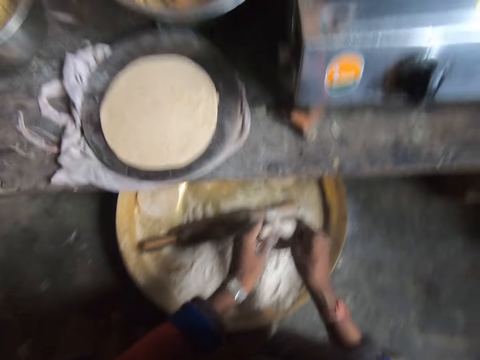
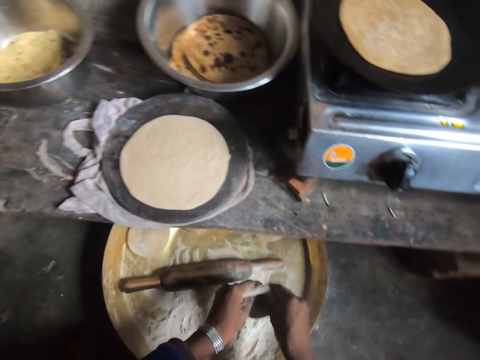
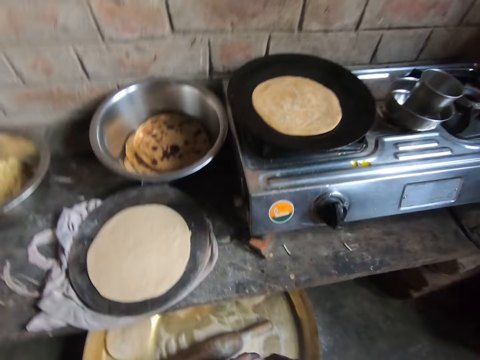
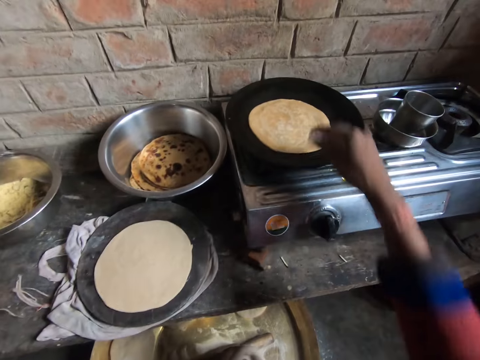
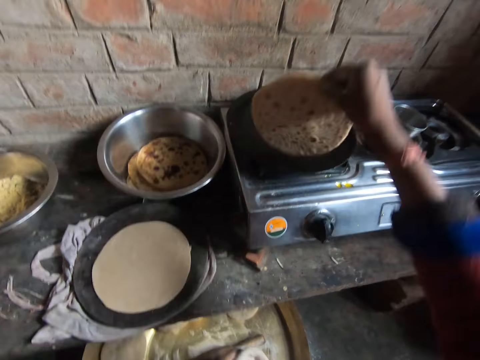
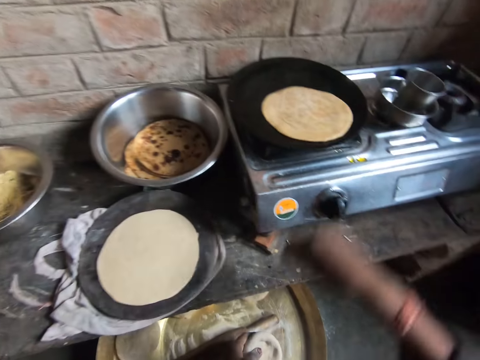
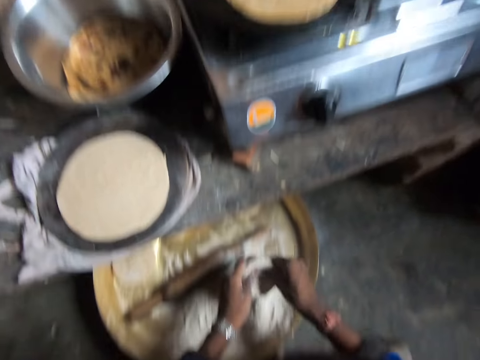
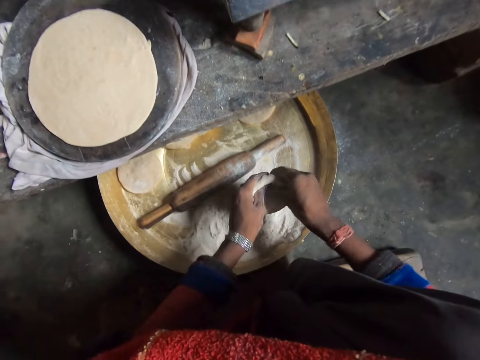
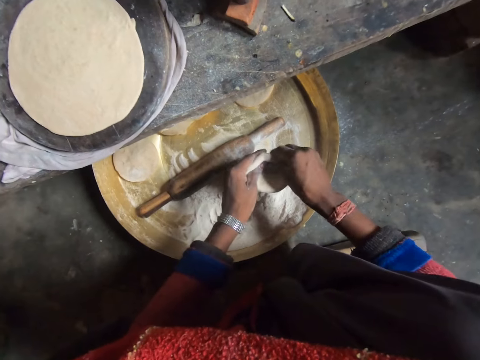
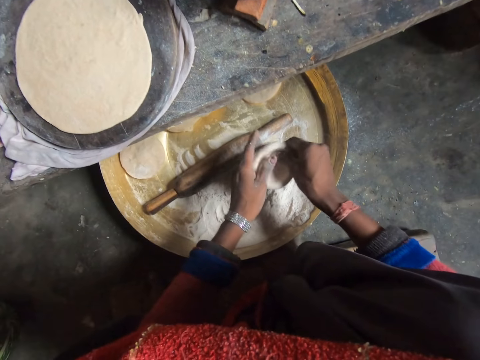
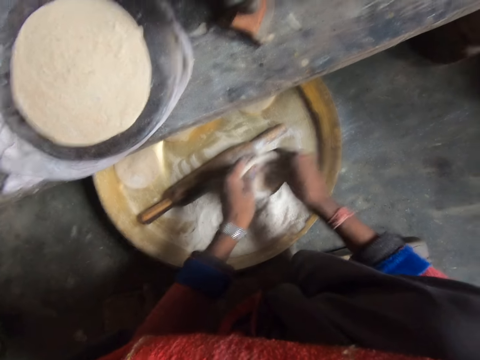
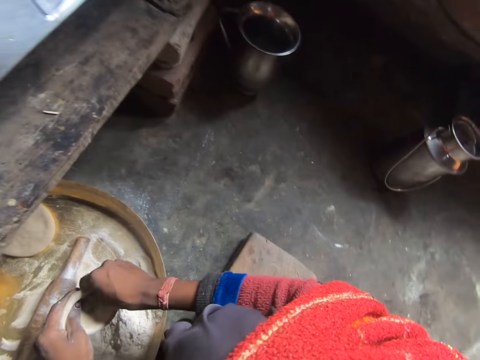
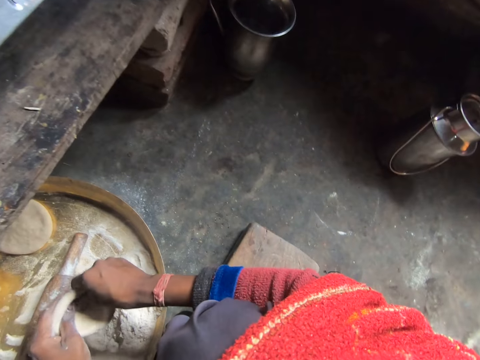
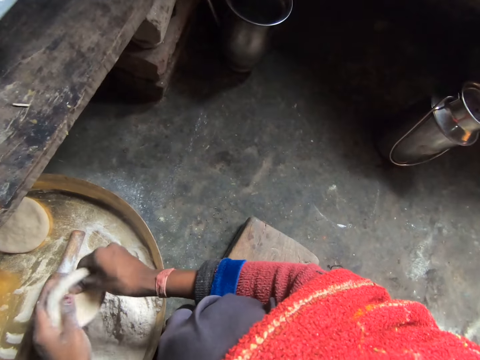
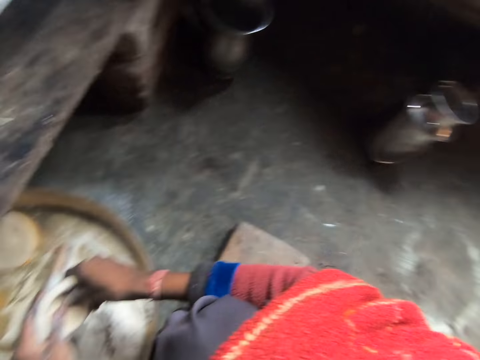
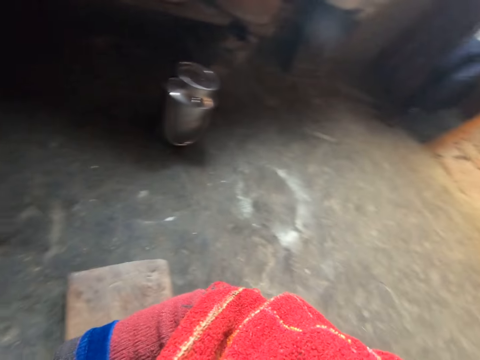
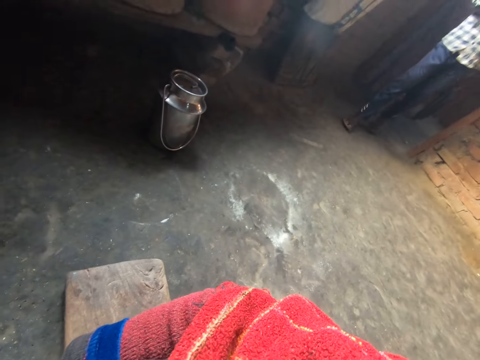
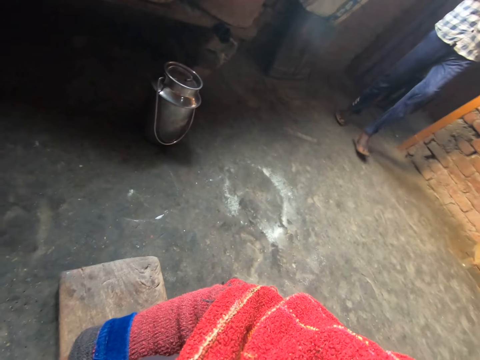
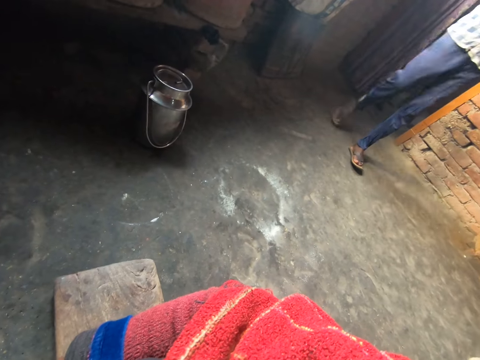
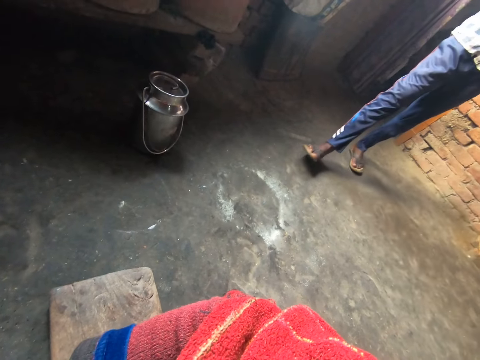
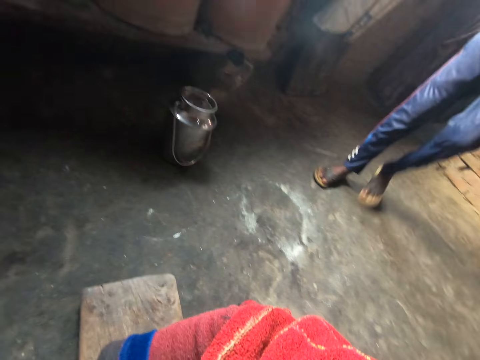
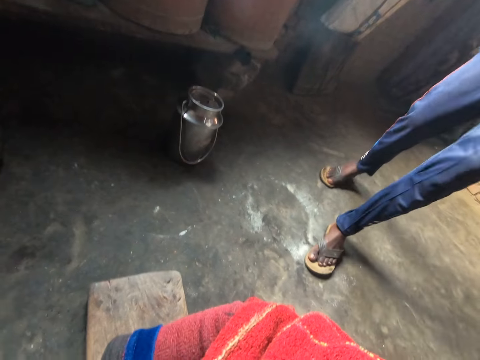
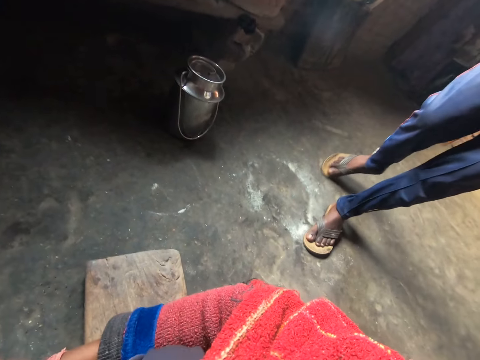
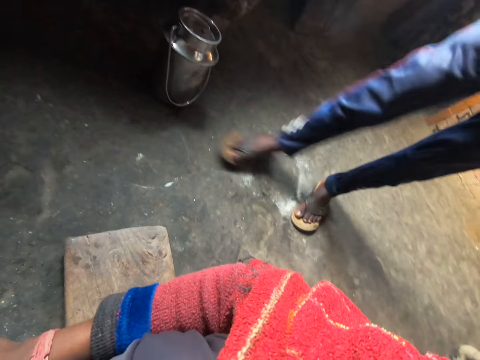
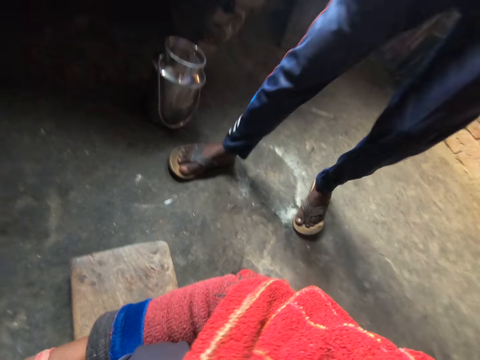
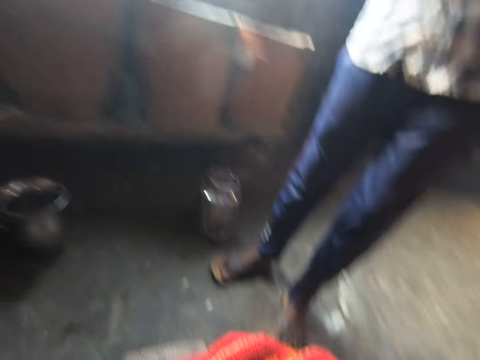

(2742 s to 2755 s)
The camera wearer picks the pancake from the fry pan on the gas stove with her hand. She turns over the flat dough on the pan. She drops the pancake in the fry pan on the gas stove with her hand. She kneads the dough with her hands. She rolls the dough. A man walks towards the camera wearer in the room.

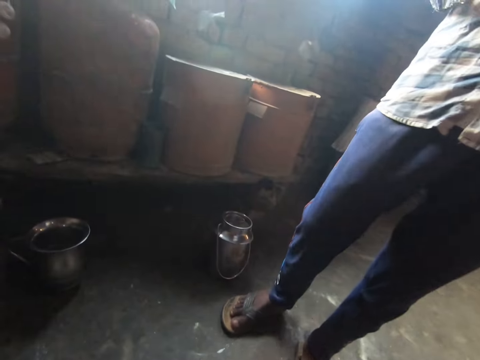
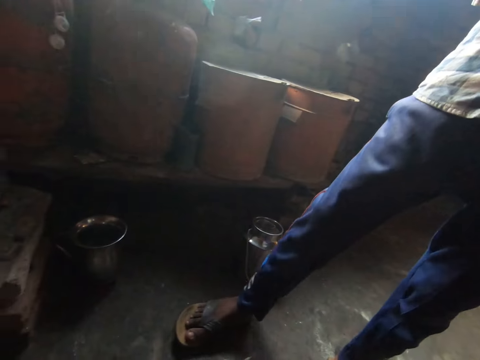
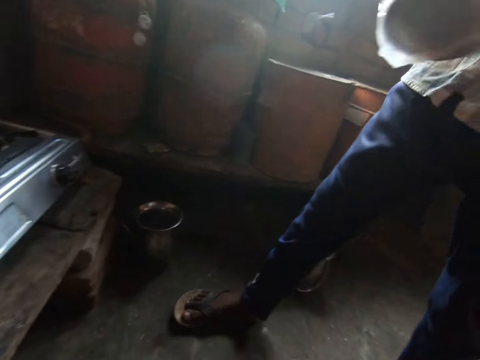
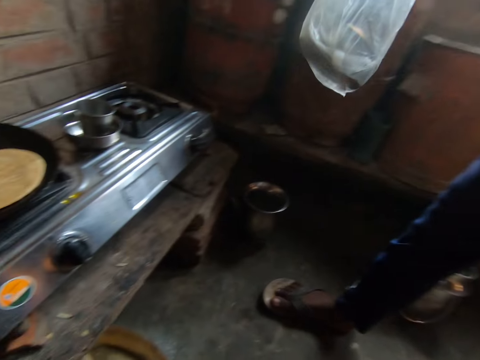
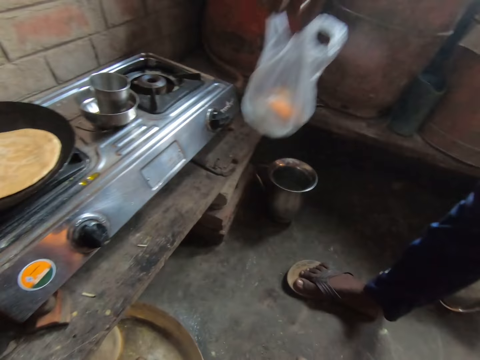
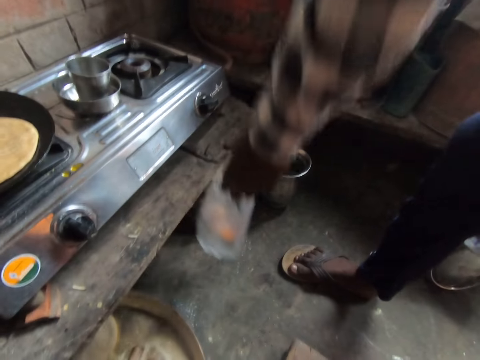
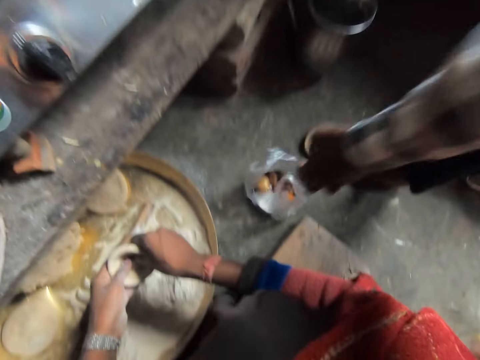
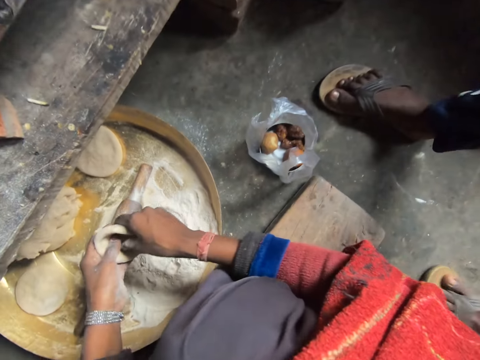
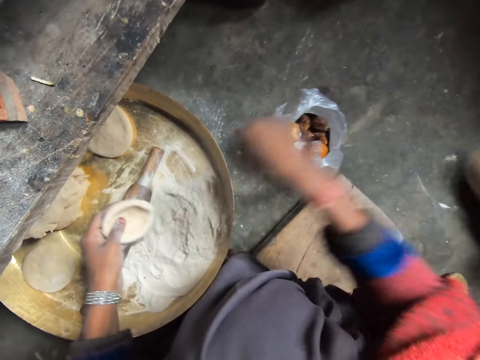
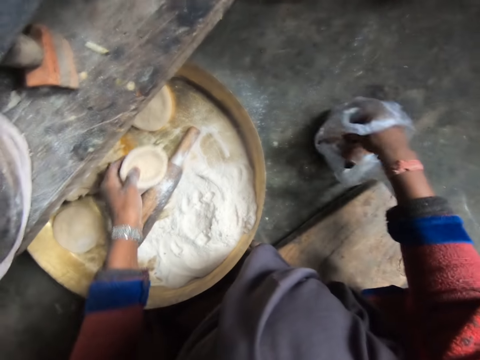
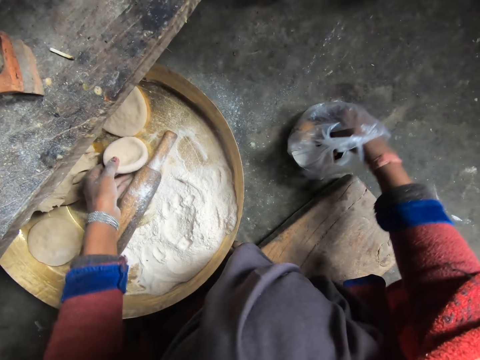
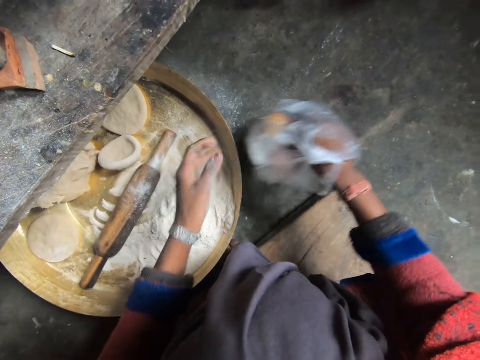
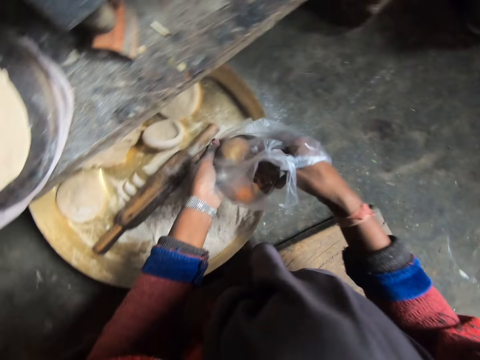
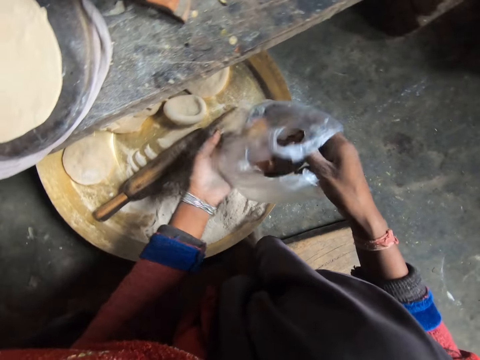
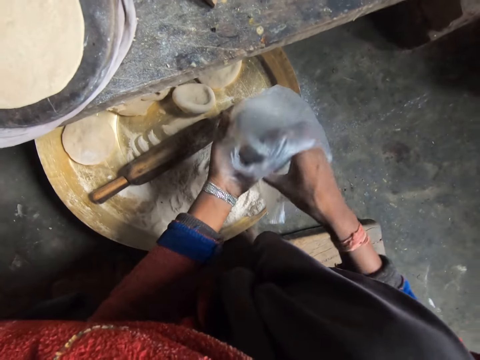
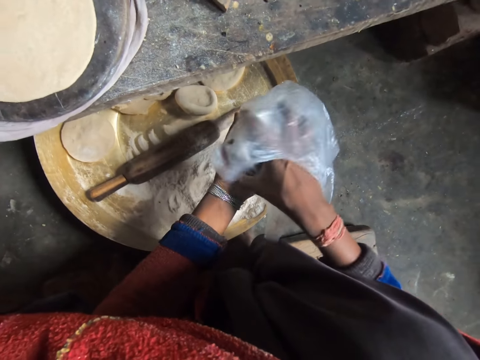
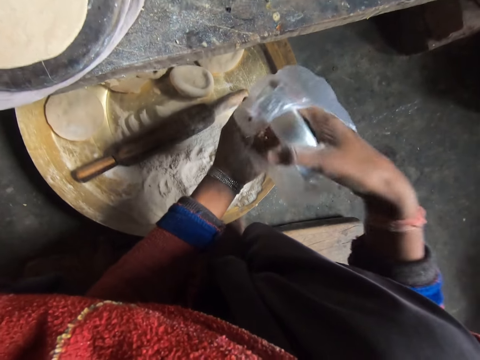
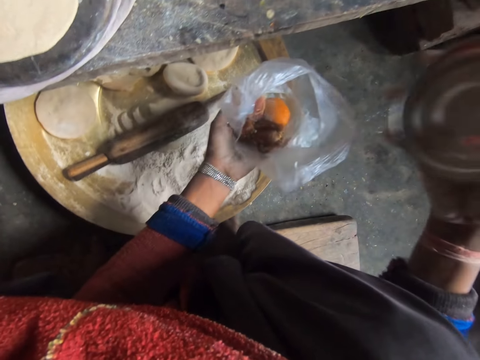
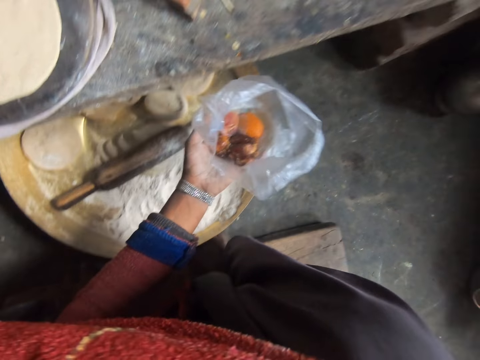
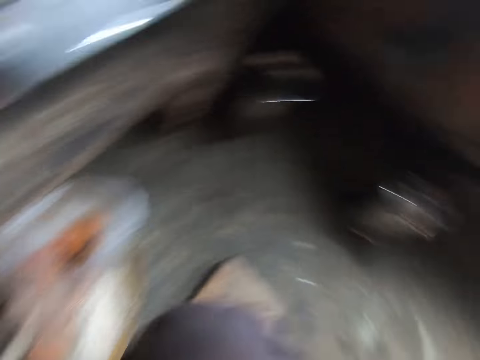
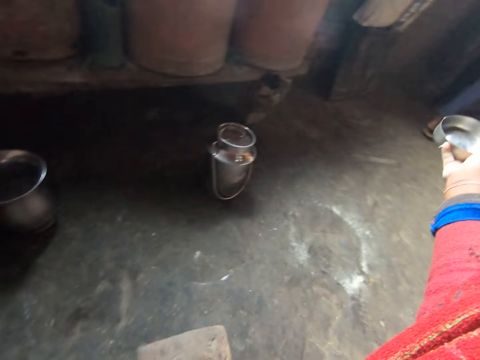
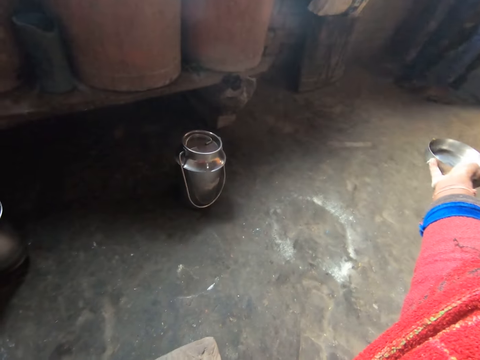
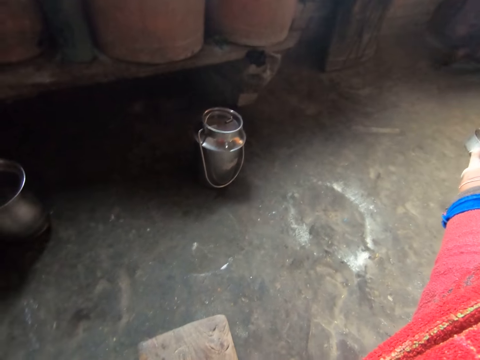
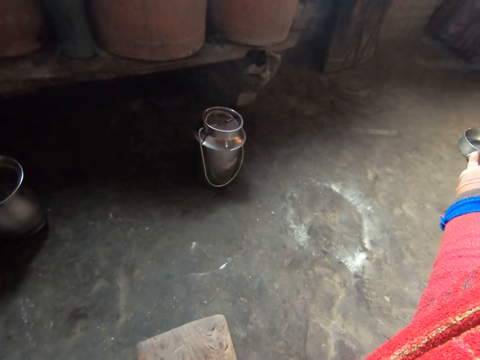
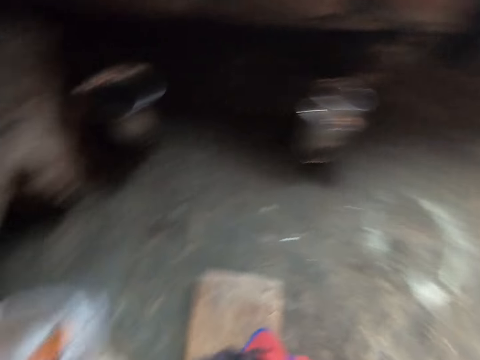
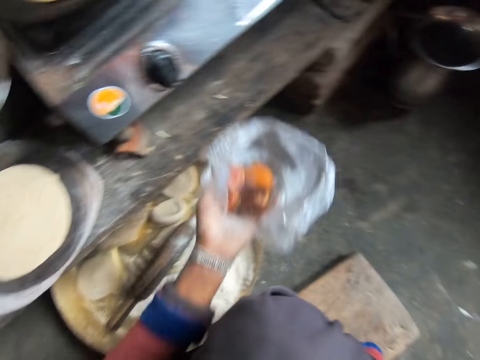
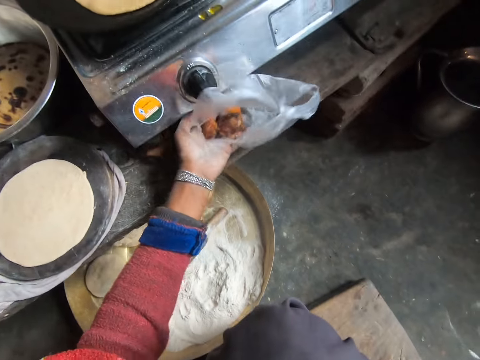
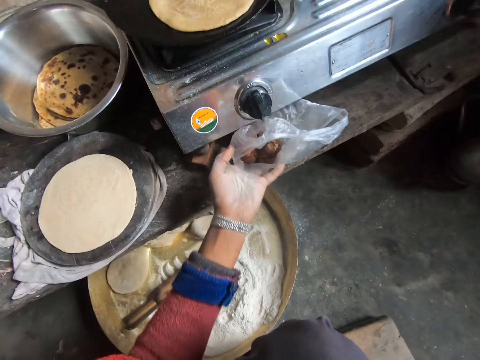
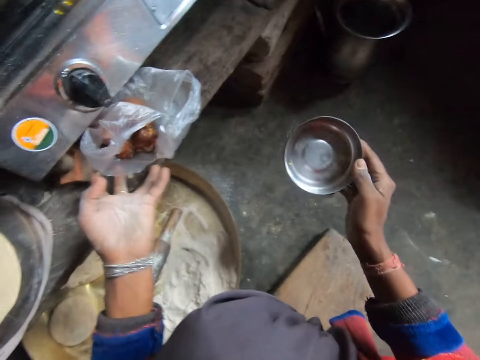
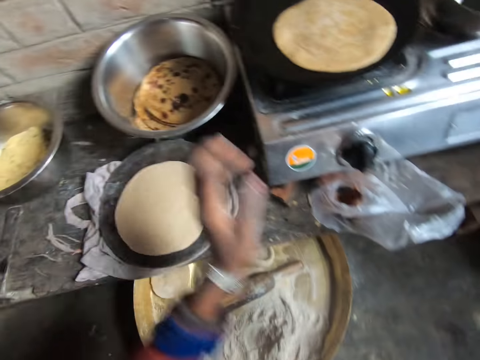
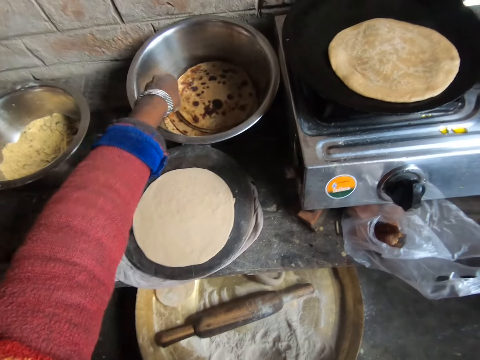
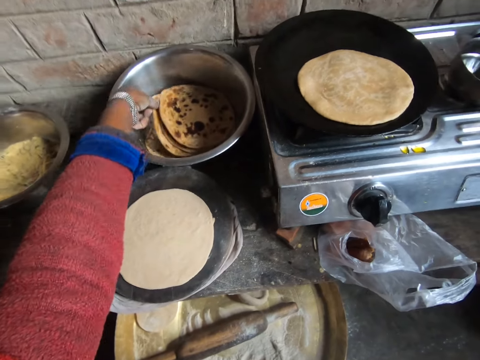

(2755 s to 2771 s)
The man drops a polybag on the floor with his hand. The camera wearer drops the dough in the tray on the work table. She picks up the polybag from the floor with her hand. She brings out a stainless plate from the stainless bowl with her hand. She drops the polybag on the table with her hand.
